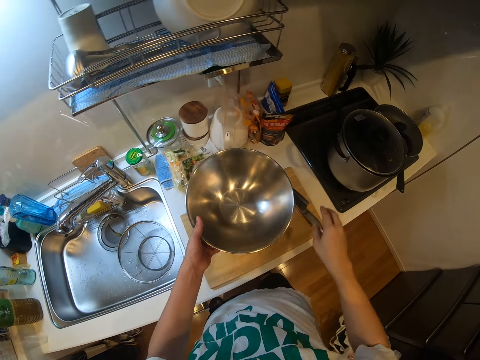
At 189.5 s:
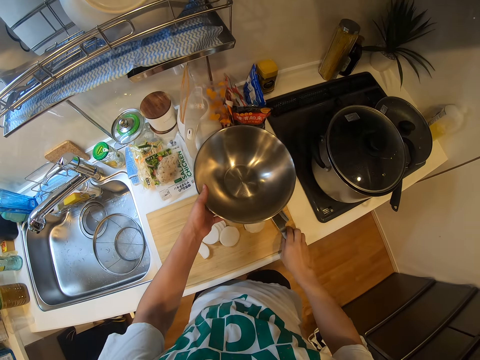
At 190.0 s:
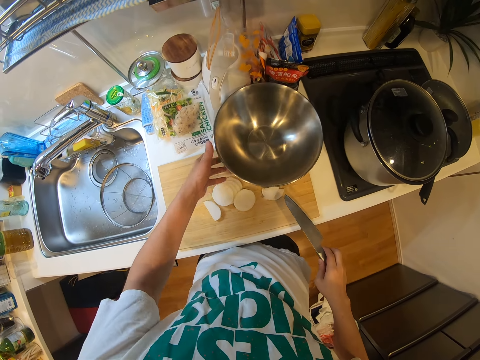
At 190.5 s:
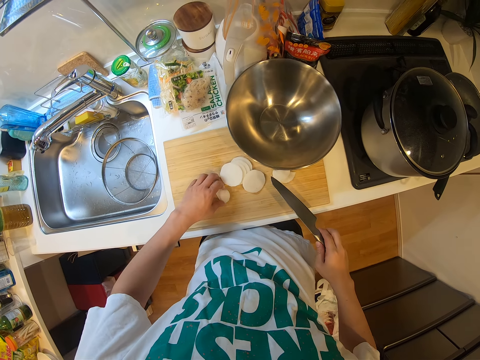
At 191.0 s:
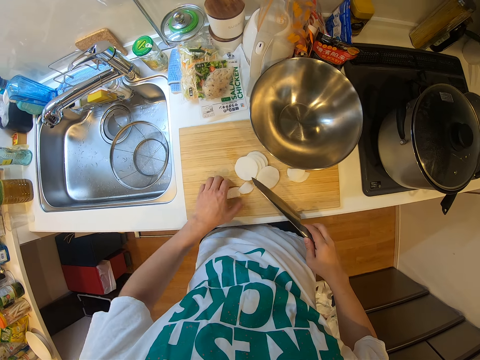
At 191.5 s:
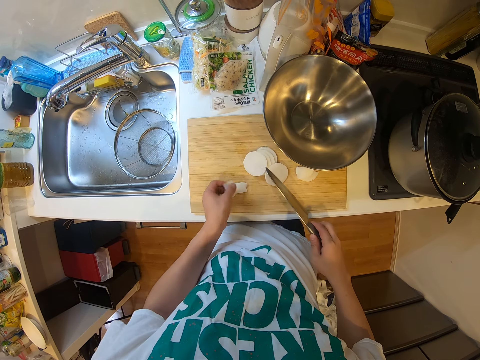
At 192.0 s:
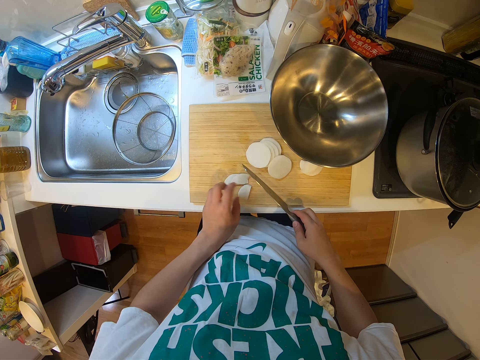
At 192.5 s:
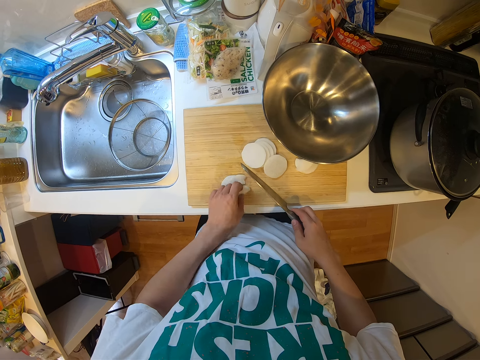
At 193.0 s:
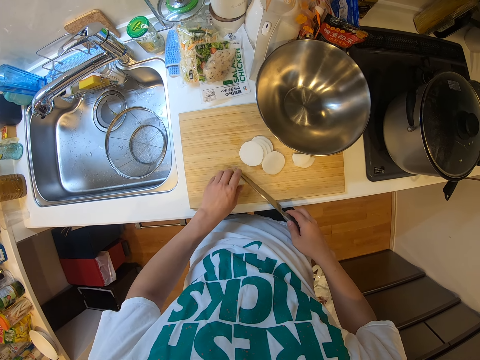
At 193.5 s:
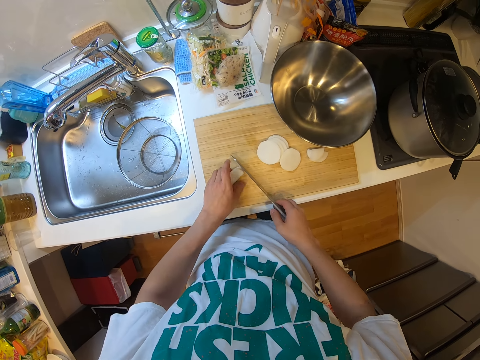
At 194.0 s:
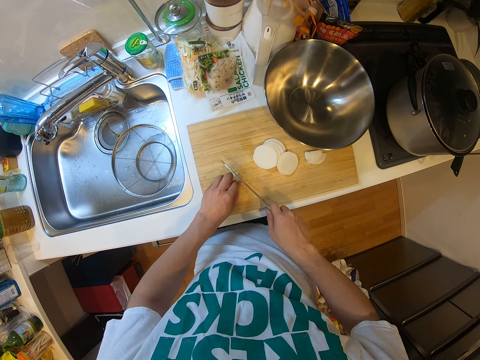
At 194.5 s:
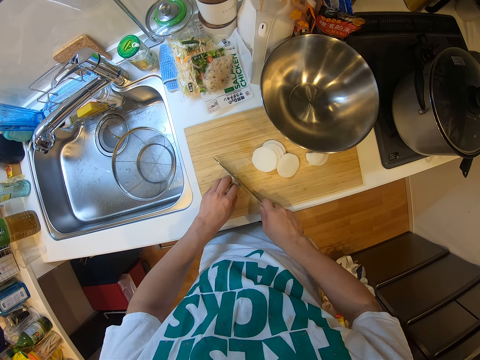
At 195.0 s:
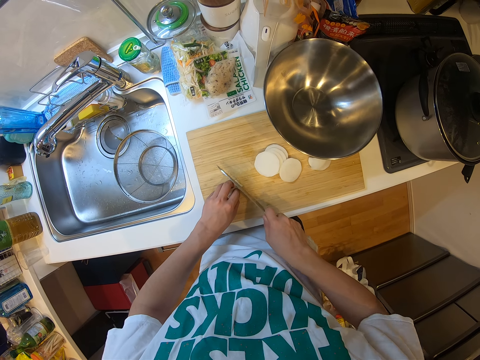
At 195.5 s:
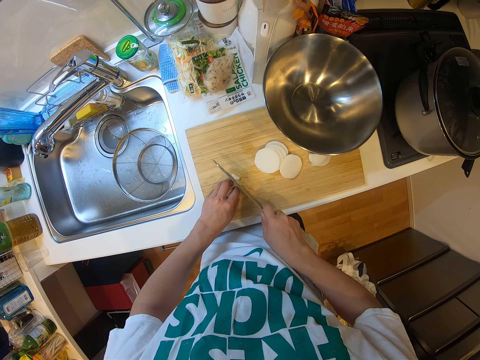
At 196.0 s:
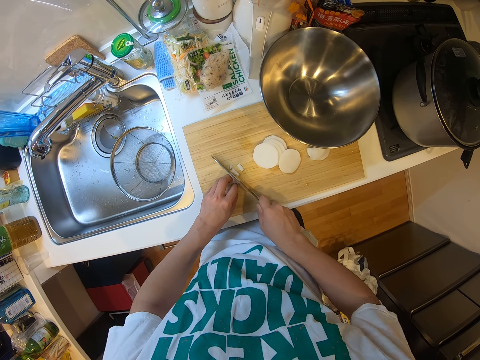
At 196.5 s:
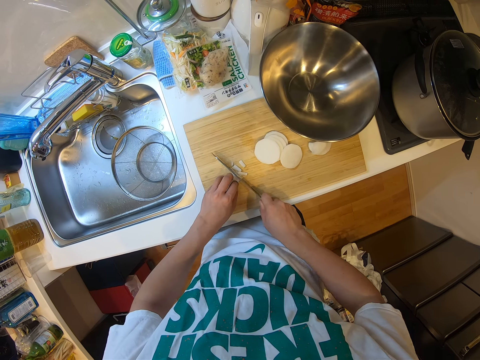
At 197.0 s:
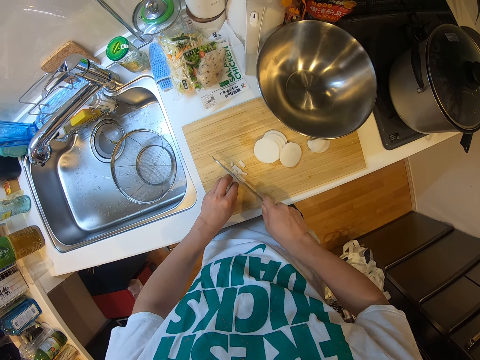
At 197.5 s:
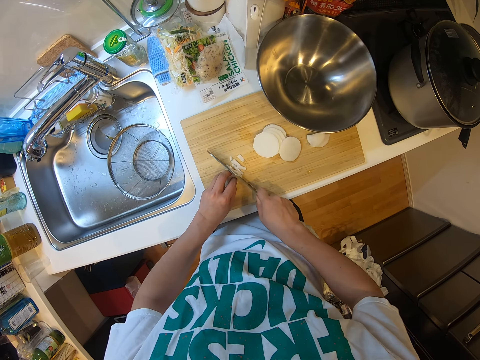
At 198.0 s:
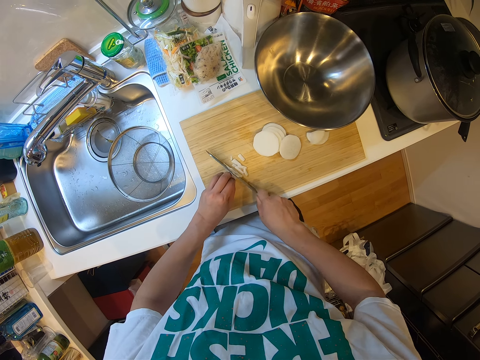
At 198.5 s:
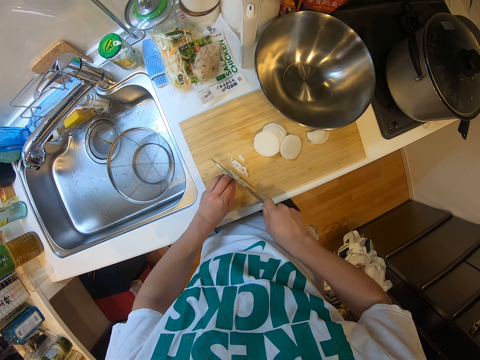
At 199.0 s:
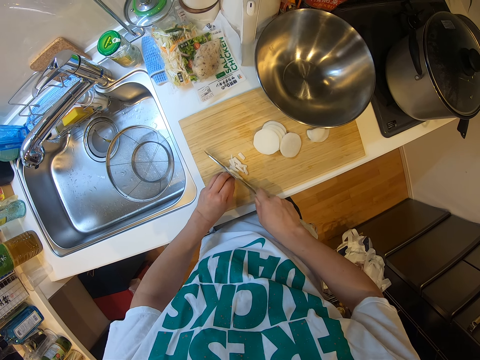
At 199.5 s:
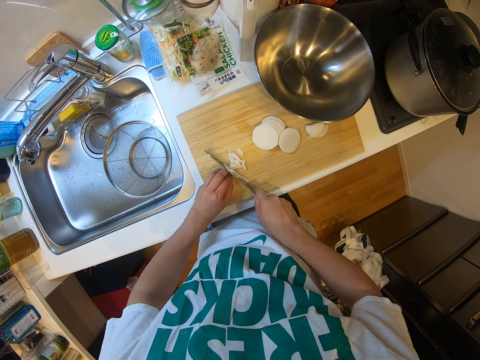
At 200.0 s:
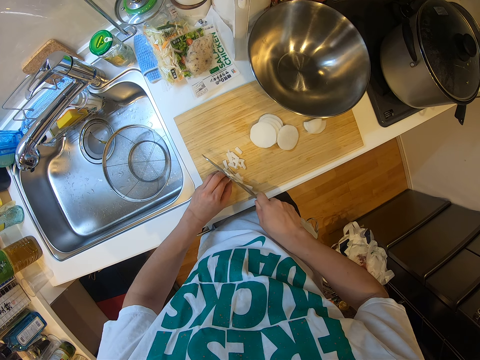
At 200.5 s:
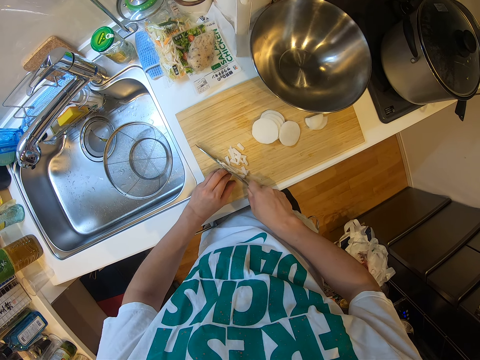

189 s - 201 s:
The camera wearer lowers his hand. He drops the container on the cutting board with his left hand. He picks up the knife from the cutting board with his right hand. He adjusts the pieces of yam or cassava from the cutting board with his left hand. He picks up the cassava. He cuts the pieces of yam into pieces on the cutting board.

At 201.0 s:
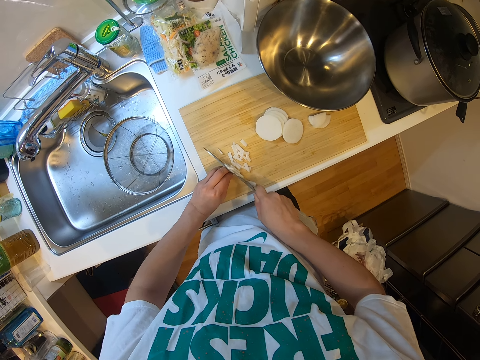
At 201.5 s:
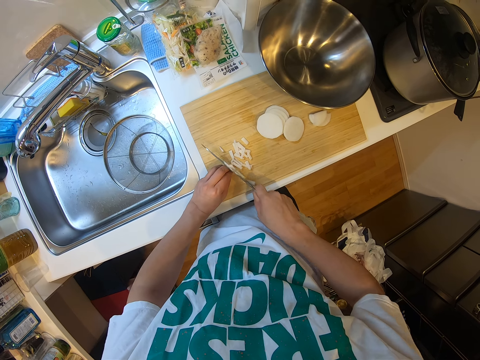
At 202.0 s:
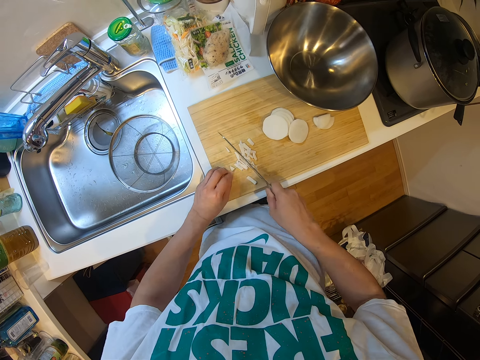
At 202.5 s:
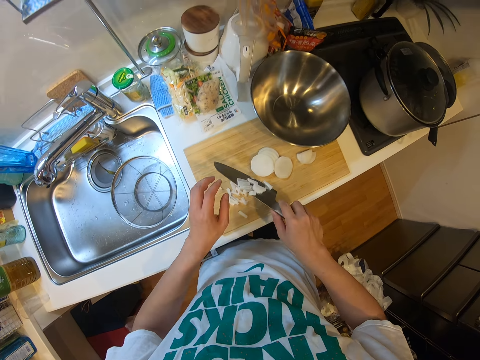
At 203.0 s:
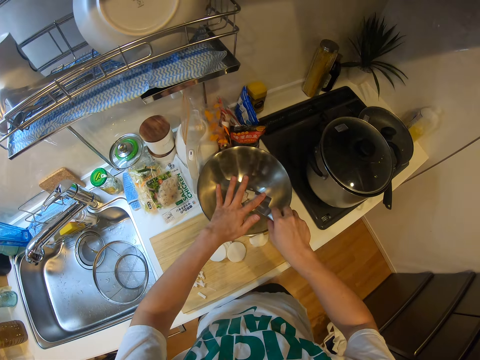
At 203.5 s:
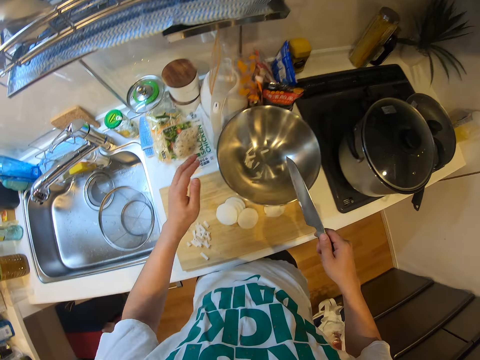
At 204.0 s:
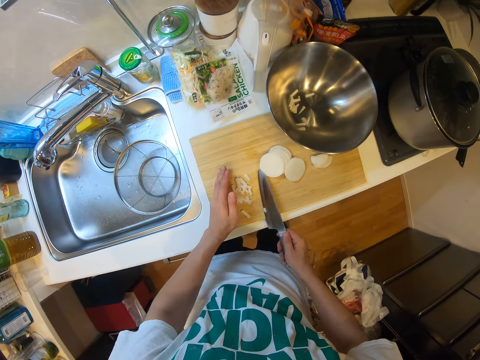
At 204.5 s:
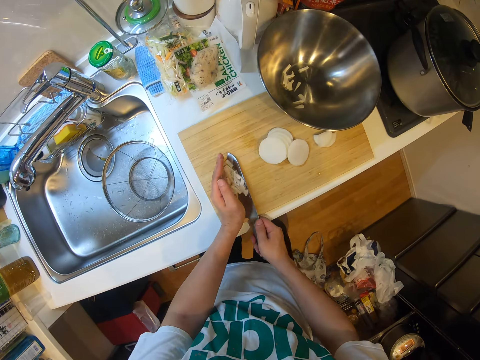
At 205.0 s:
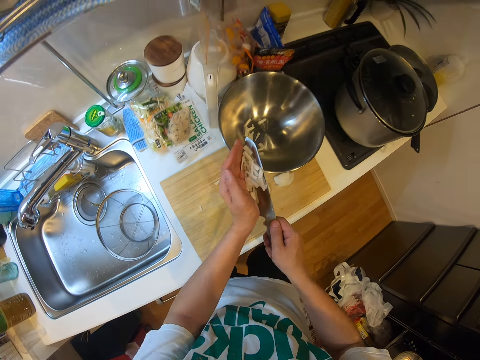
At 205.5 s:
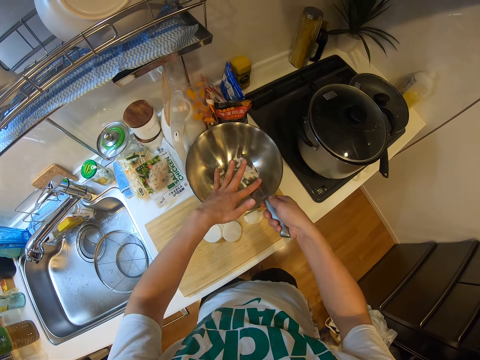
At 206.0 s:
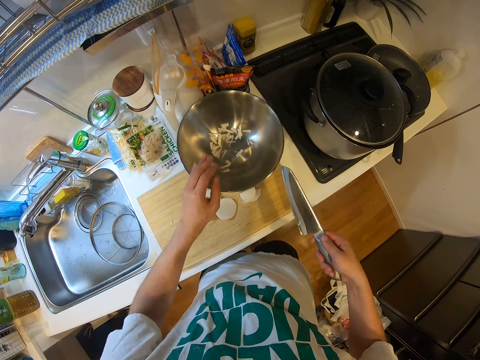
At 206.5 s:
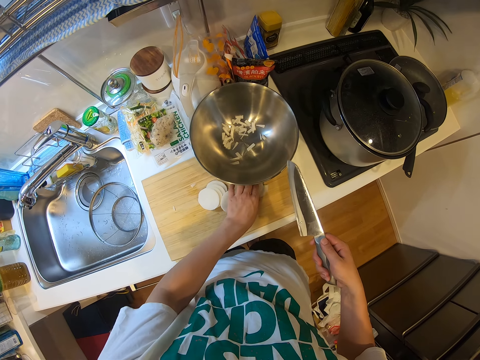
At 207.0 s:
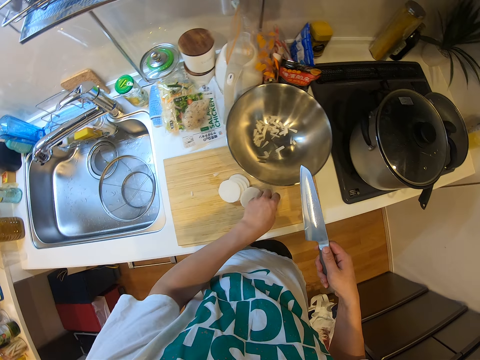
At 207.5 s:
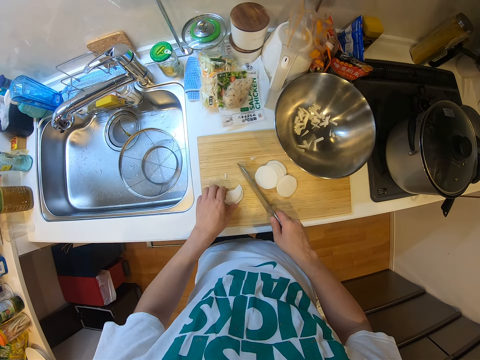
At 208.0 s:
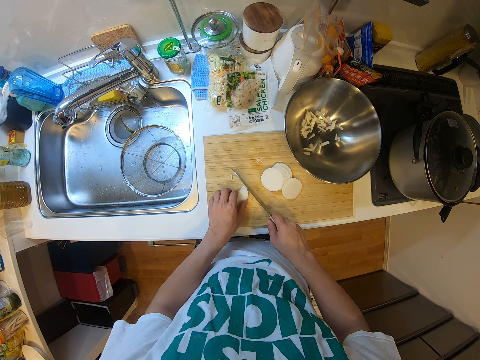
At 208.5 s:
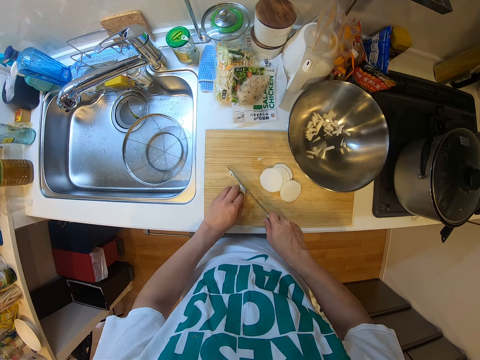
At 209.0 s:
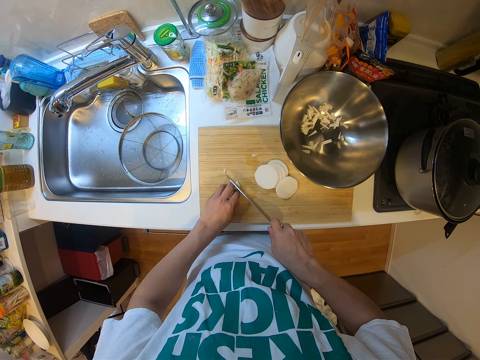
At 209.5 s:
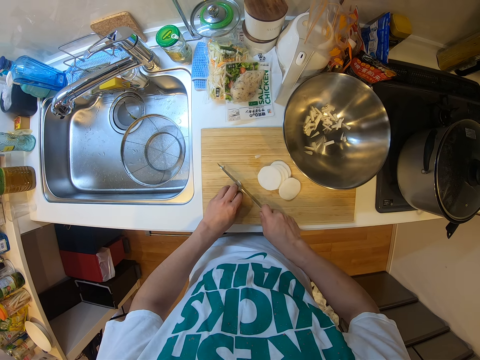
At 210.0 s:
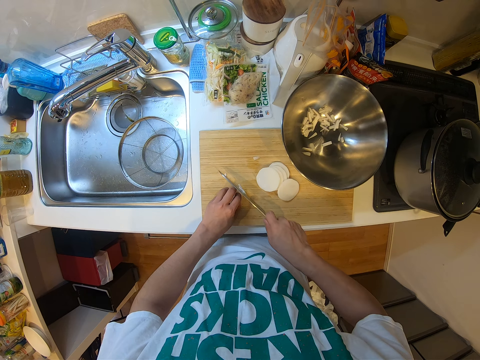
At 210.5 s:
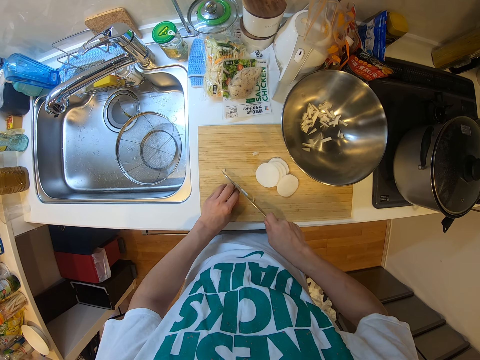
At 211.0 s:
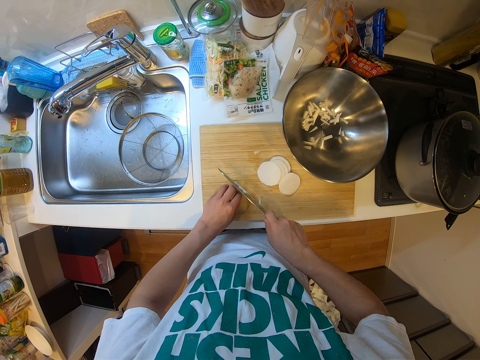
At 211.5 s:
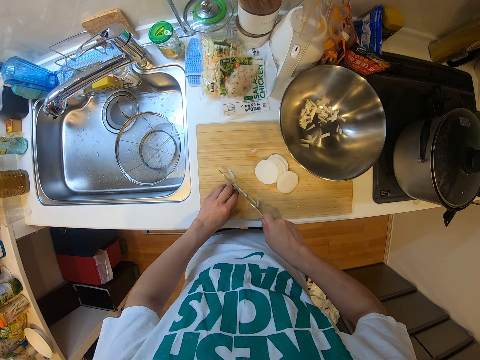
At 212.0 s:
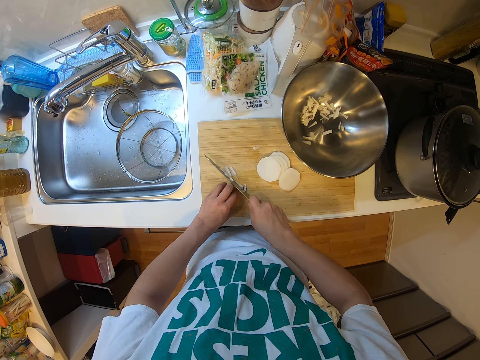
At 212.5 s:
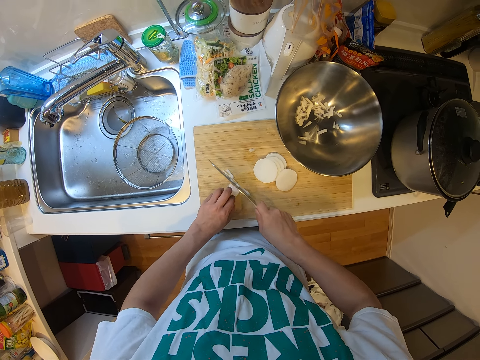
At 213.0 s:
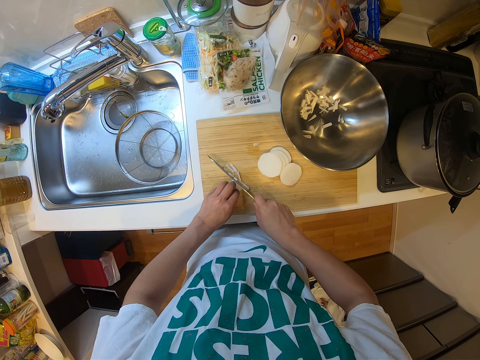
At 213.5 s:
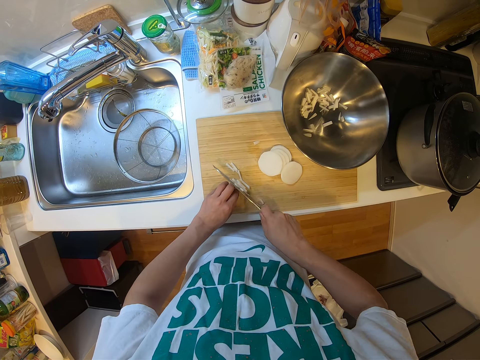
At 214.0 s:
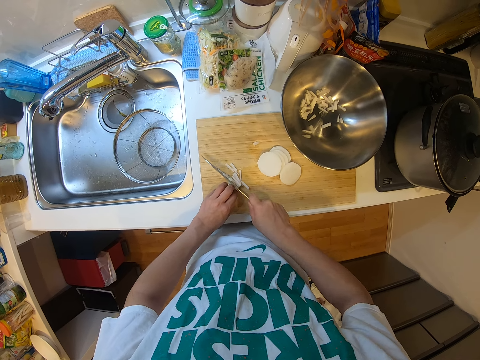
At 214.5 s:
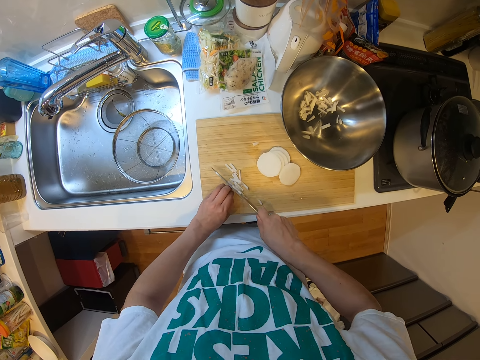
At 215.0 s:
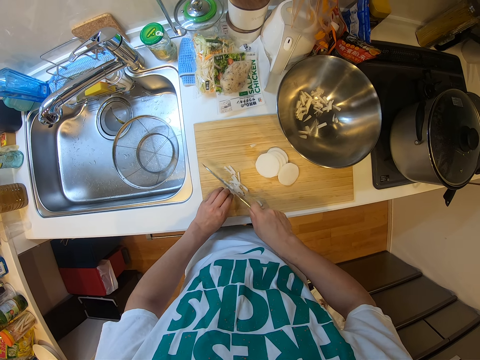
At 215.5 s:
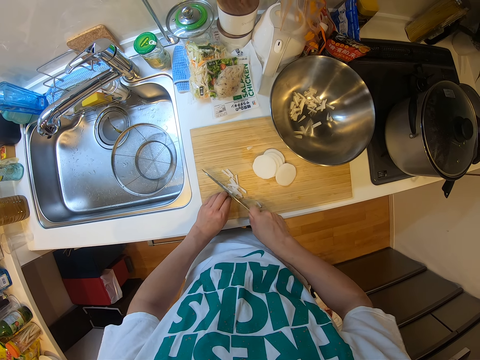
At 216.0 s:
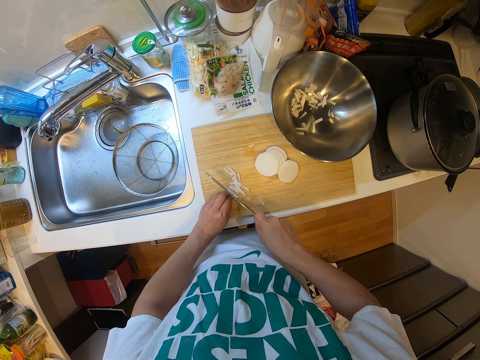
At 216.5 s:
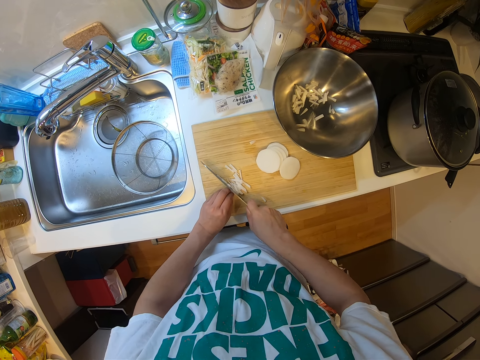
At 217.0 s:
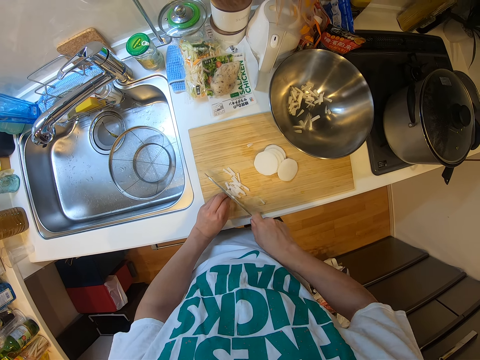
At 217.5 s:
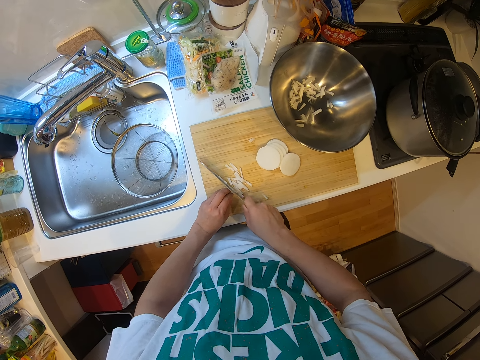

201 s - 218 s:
The camera wearer raises a hand. He removes sliced cassava or yam. He puts the pieces of yam on the knife into the container with his left hand. He packs the pieces of yam on the cutting board or chopping board with the knife. He takes pieces of cassava using the knife. He puts the pieces of yam on the knife into the container with his left hand. He repositions a piece of yam on the cutting board with his left hand. He takes the cassava and puts the cassava on the chopping board. He cuts the piece of yam into pieces on the cutting board.
